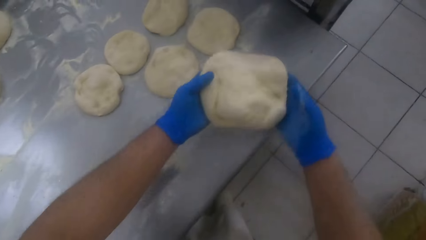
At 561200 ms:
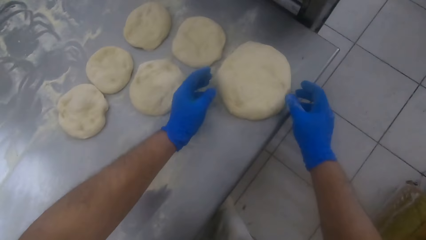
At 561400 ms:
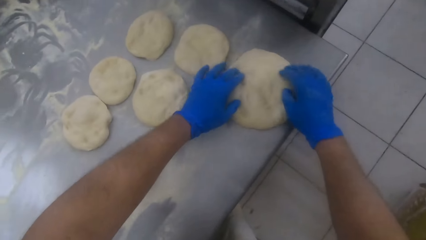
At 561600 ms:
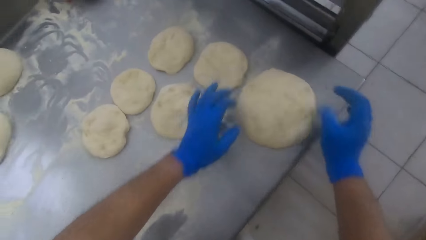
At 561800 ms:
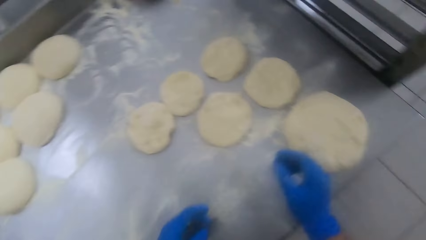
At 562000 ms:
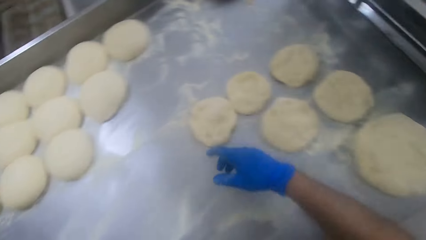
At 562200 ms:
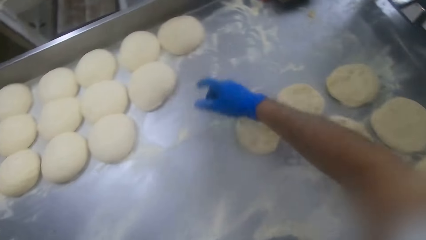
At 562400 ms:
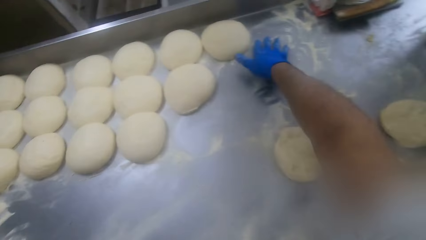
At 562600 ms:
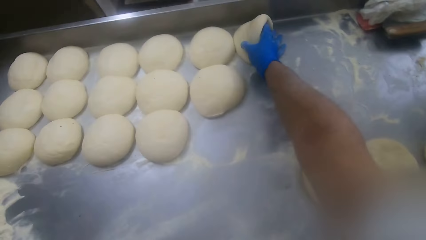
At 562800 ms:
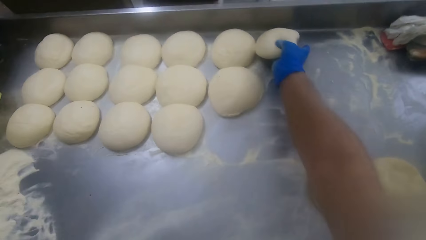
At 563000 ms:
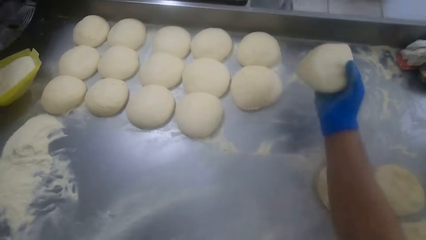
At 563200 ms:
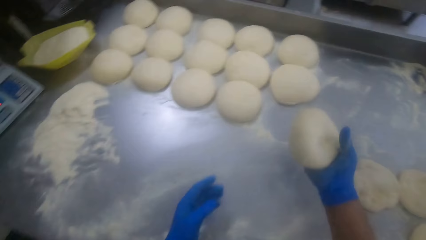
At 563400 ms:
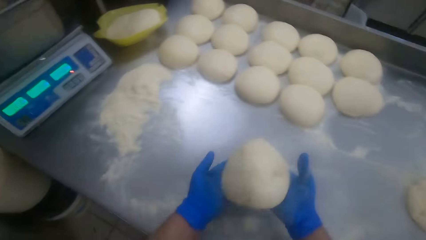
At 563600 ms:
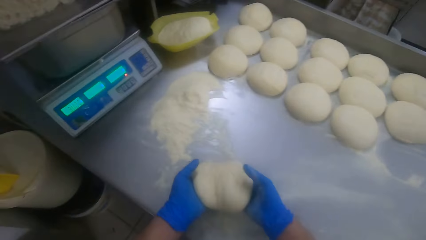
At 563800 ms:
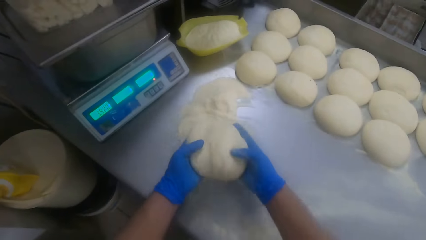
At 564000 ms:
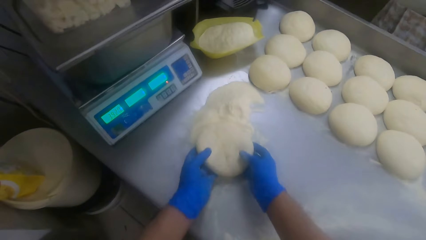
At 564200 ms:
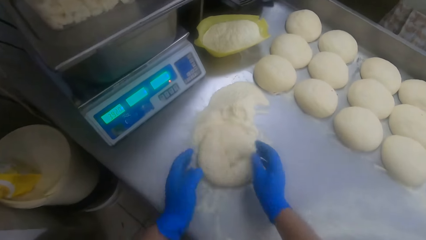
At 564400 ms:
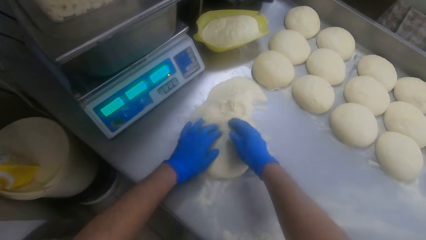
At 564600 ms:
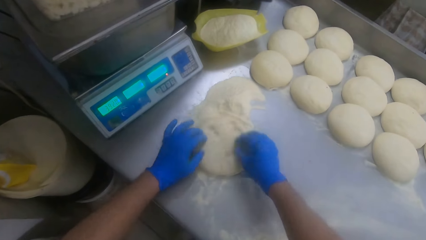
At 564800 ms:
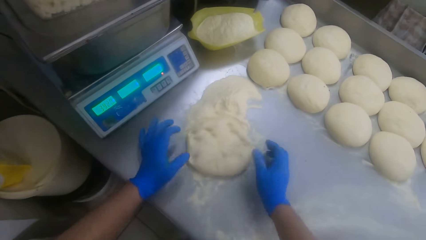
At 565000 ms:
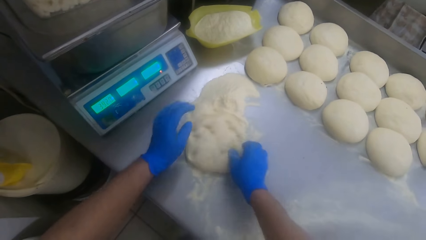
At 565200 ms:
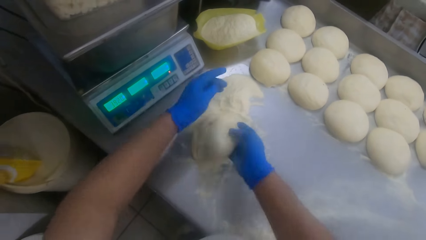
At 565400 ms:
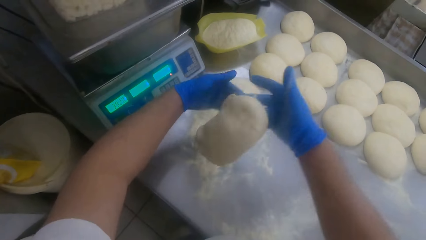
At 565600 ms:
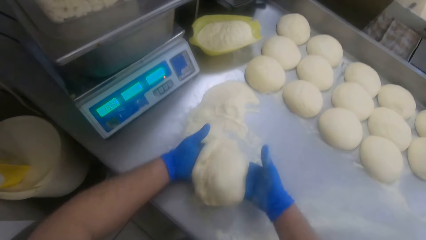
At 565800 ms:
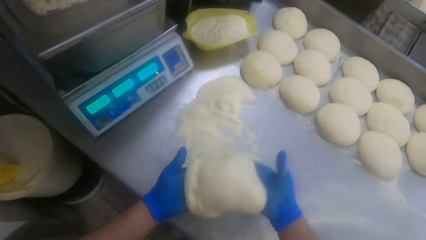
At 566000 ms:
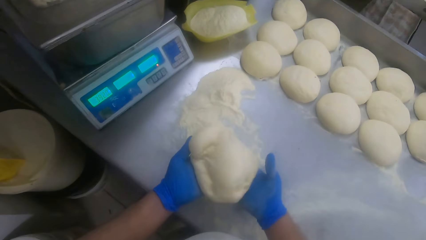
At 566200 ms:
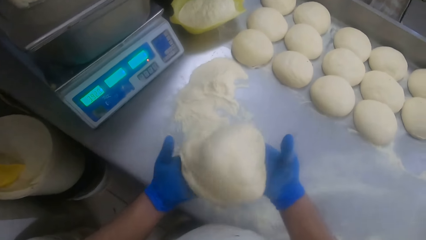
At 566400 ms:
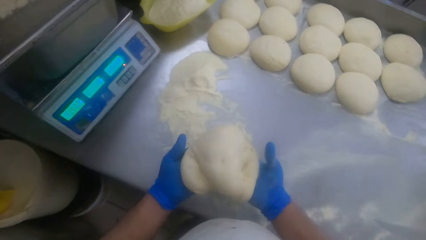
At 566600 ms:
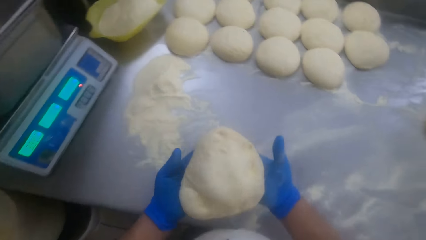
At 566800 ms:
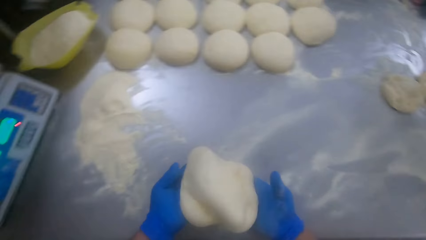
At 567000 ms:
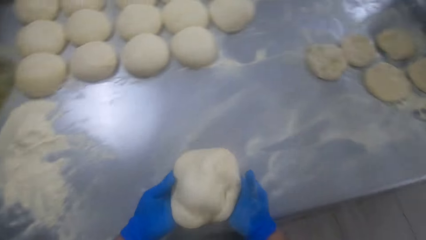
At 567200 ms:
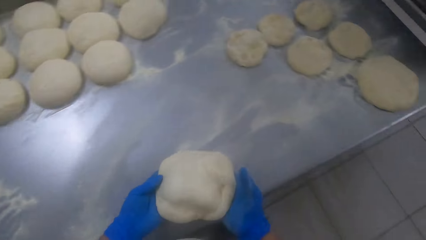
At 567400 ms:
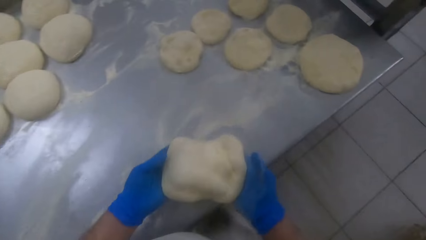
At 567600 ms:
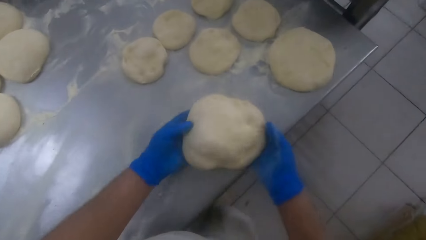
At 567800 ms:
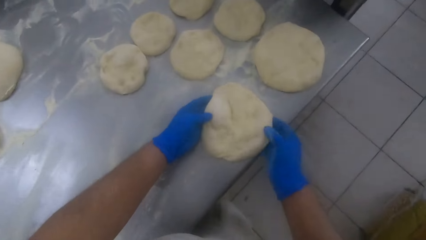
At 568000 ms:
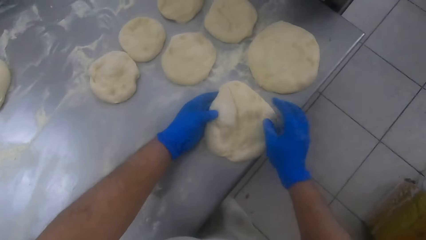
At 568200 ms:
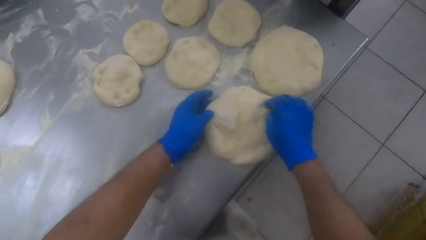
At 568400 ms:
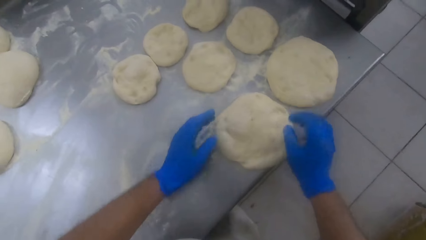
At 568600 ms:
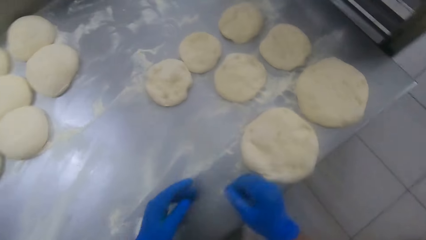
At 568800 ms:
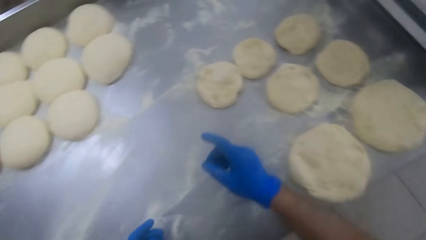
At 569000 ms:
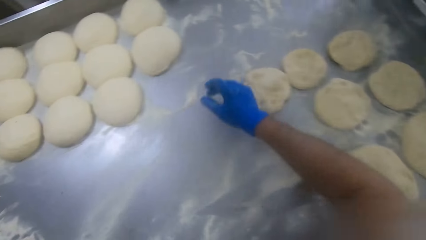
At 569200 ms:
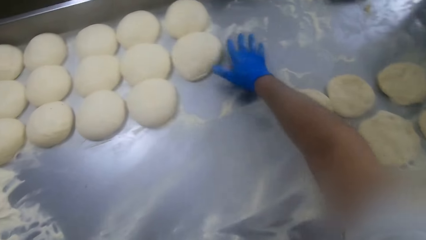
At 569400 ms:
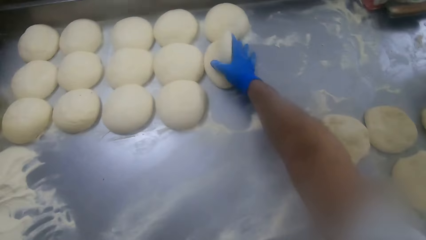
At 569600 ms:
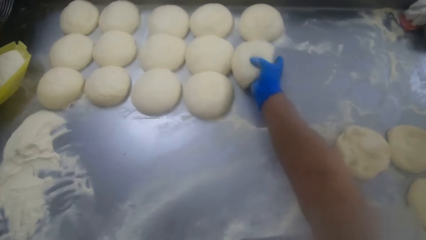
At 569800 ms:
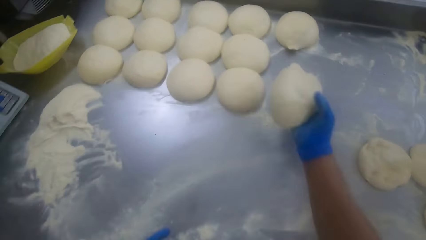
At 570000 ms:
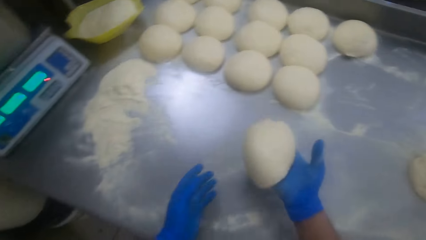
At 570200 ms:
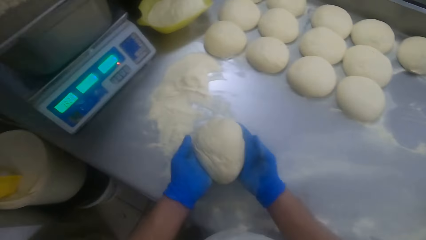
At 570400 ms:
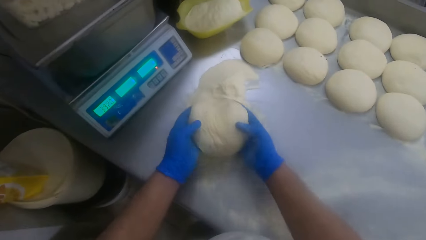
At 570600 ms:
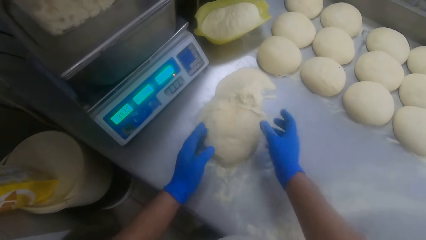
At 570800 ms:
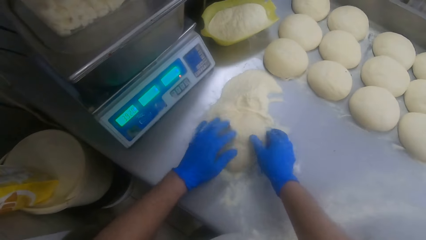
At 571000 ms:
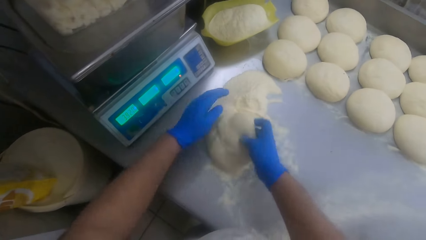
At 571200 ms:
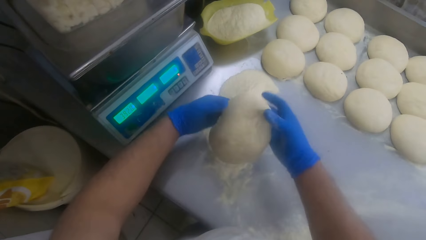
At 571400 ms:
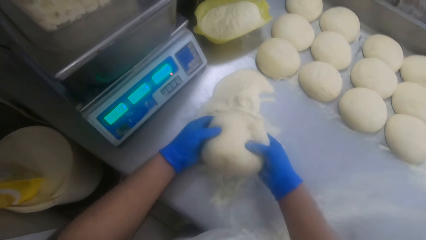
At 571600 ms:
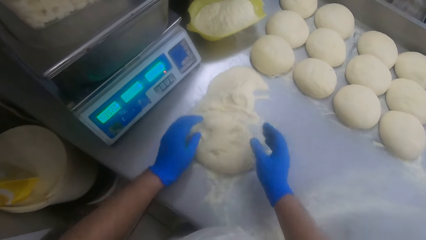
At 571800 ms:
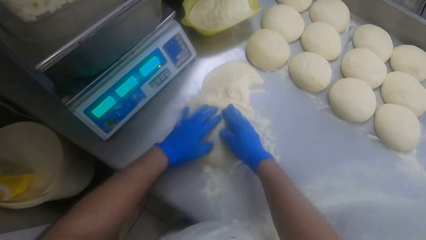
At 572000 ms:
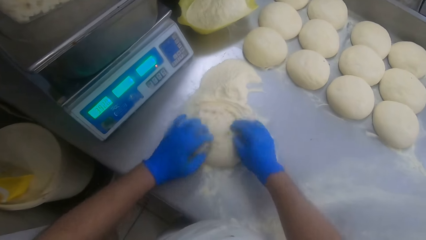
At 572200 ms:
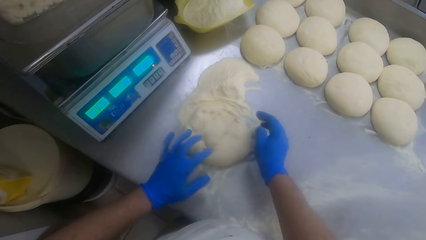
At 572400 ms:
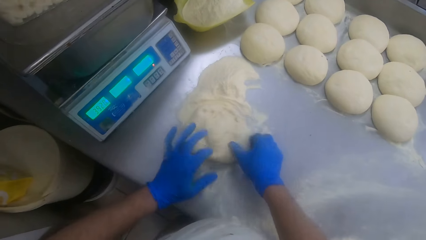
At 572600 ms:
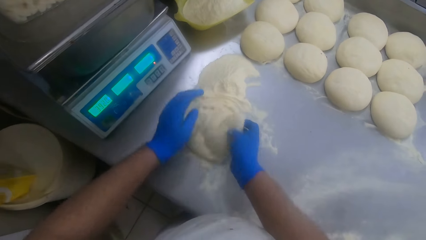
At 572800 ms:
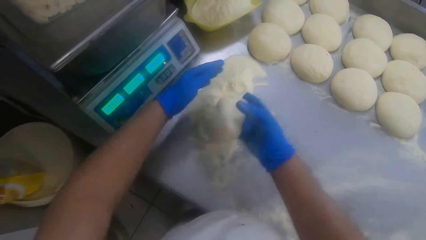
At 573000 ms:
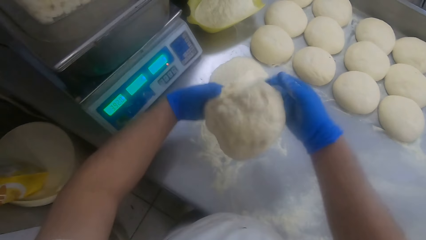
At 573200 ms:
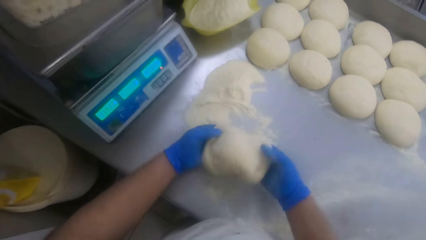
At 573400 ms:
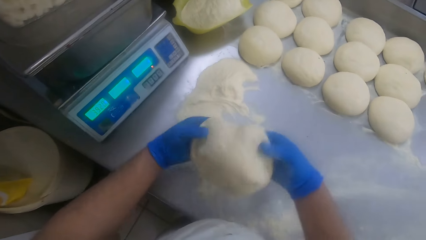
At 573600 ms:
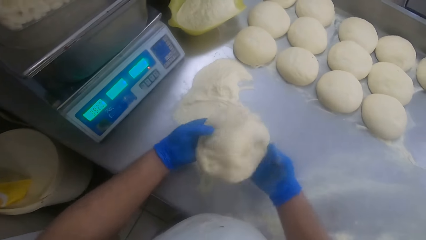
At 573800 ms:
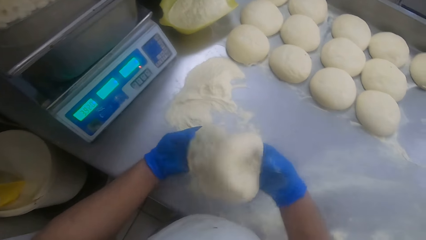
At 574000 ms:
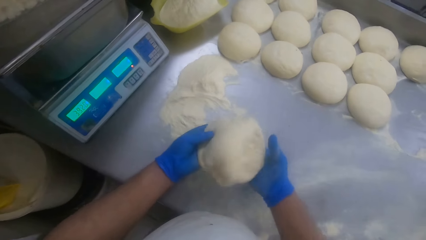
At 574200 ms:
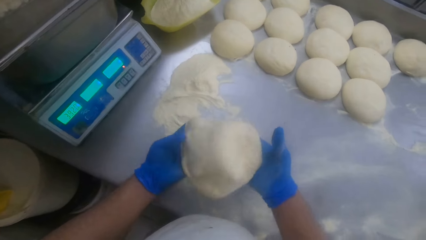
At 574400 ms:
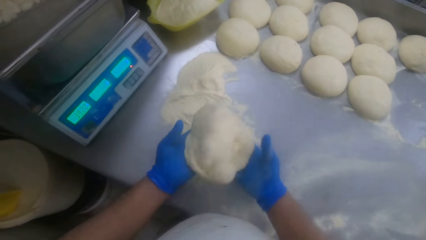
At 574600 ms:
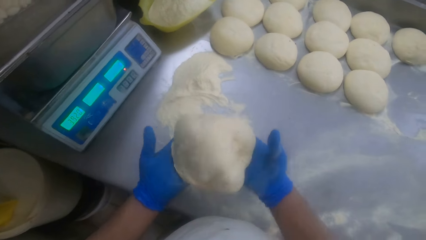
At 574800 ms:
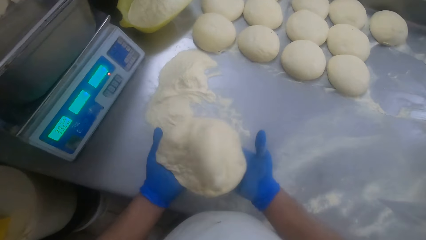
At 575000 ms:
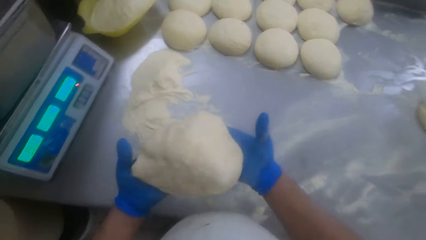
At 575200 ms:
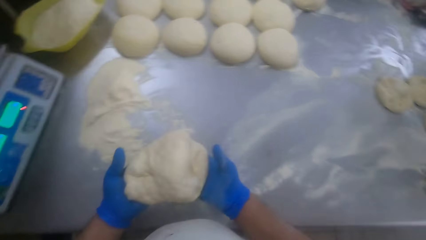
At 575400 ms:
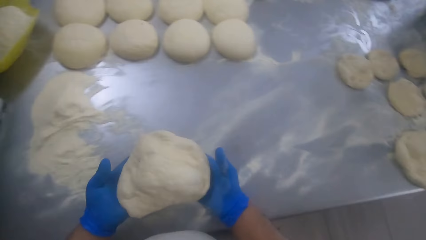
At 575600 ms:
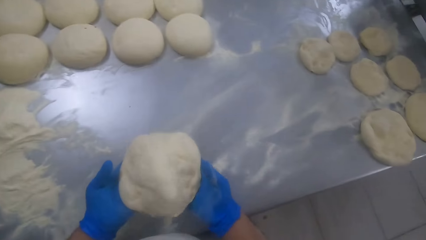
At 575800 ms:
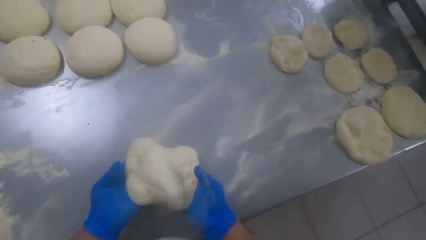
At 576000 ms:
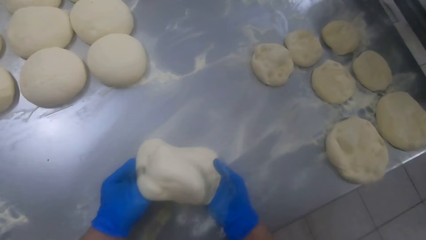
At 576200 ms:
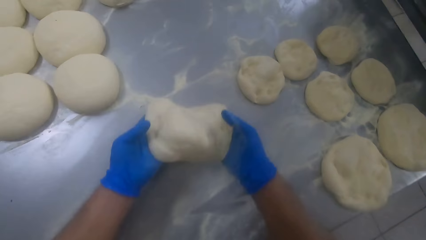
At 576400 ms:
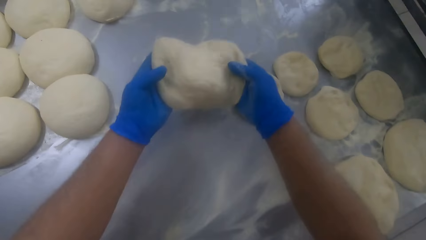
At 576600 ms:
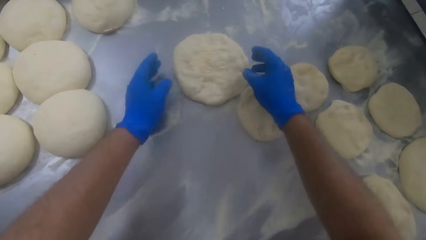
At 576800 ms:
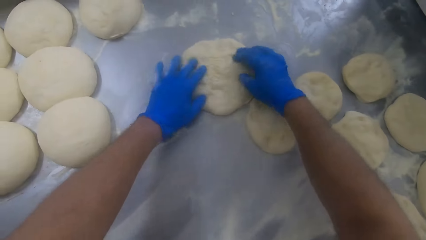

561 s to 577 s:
The camera wearer puts the dough in his hands on the kneading table. He spreads the dough on the table. He picks up a dough on the kneading table with his right hand. He passes the dough from his right hand to his left hand. He holds the dough with his left hand. He drops the dough in his hands on the flour on the kneading table. He adjusts the dough with his hands. He spreads the dough. He picks up the dough with his hands, tosses the dough with his hands, and moves to the right side of the kneading table. He drops the dough on the kneading table. He picks up a dough on the kneading table with his right hand. He passes the dough from his right hand to his left hand. He holds the dough with his left hand. He drops the dough in his hands on the flour on the kneading table. He presses the dough with his hands. He picks up the dough. He tosses the dough in his hands. He drops the dough in his hands on the flour on the kneading table. He holds the dough with both hands. He presses the dough with his hands. He spreads the dough with both hands. He picks up the dough with both hands. He tosses the dough with his hands. He moves to the right side of the kneading table. He drops the dough on the kneading table.
